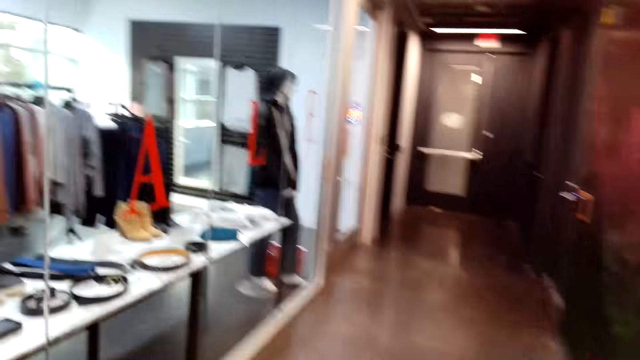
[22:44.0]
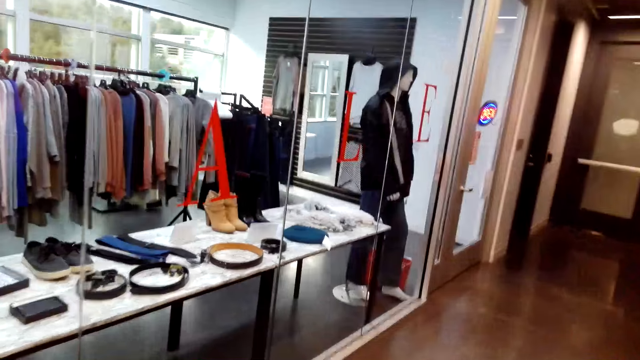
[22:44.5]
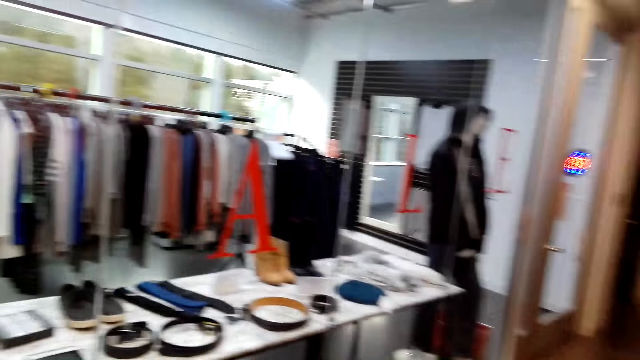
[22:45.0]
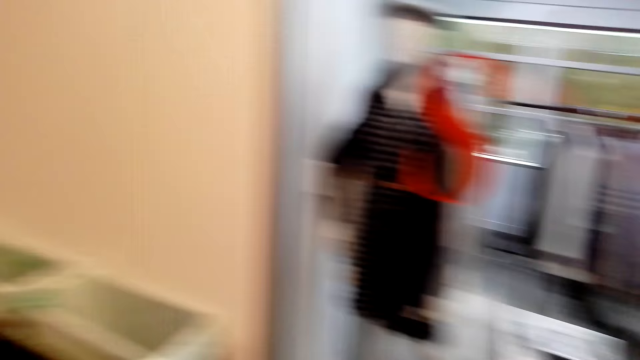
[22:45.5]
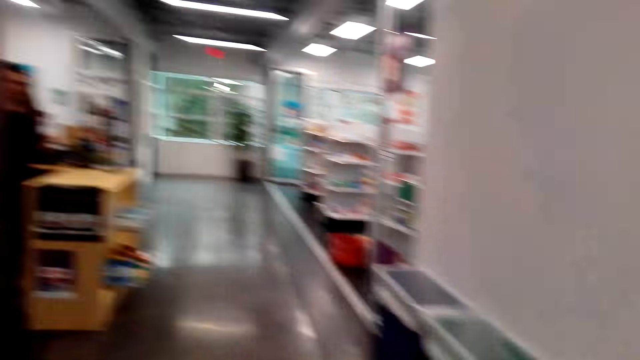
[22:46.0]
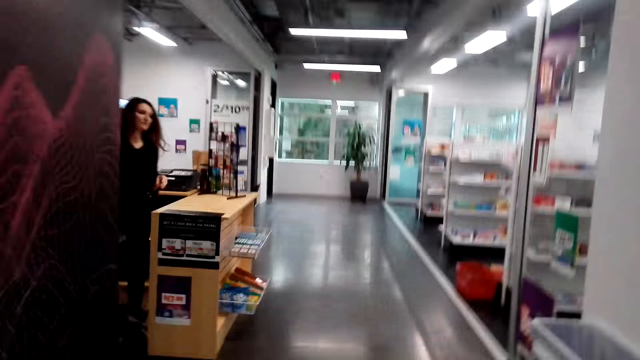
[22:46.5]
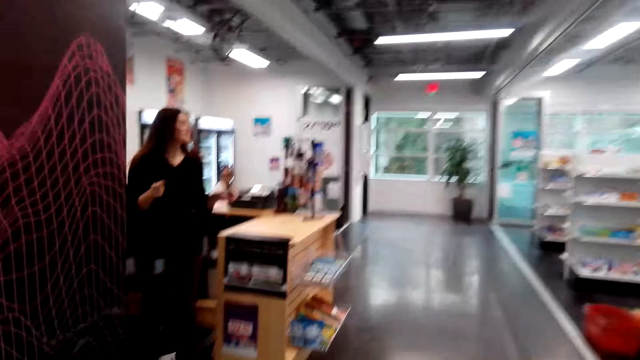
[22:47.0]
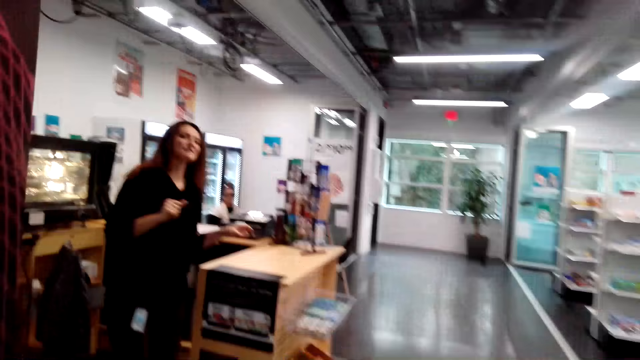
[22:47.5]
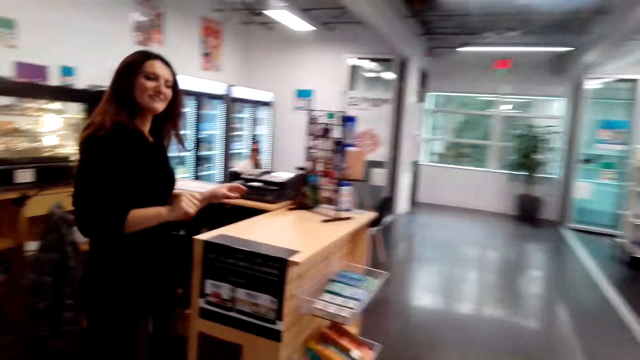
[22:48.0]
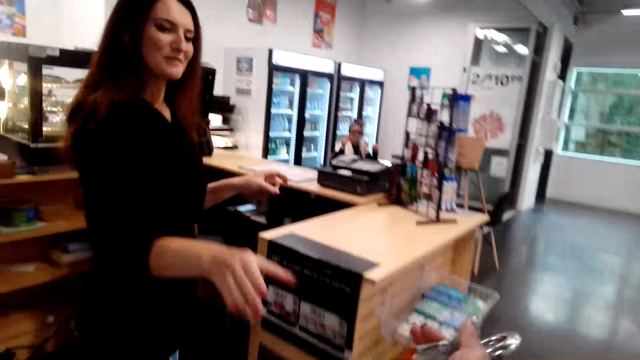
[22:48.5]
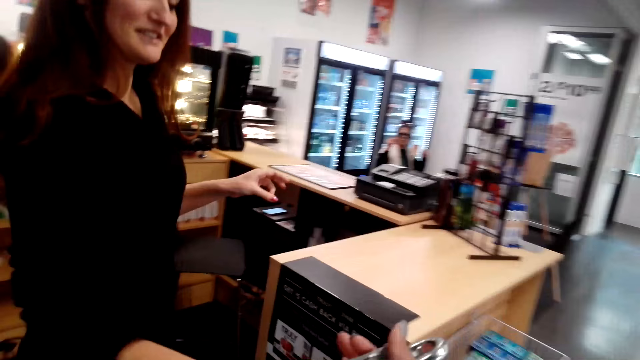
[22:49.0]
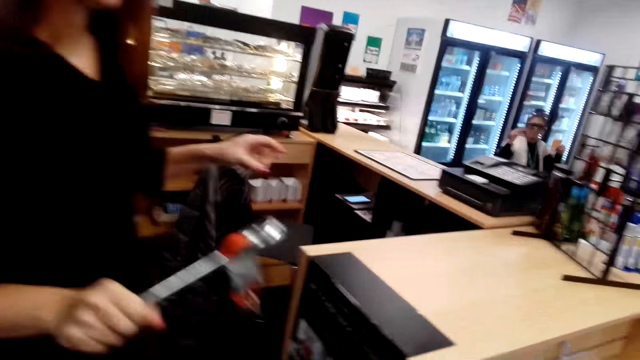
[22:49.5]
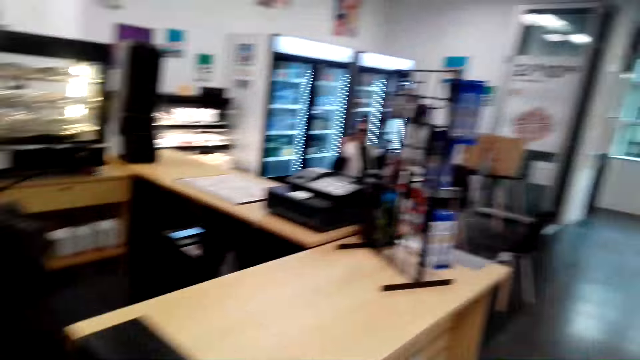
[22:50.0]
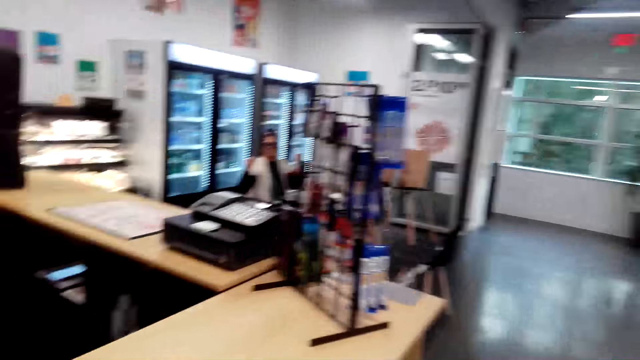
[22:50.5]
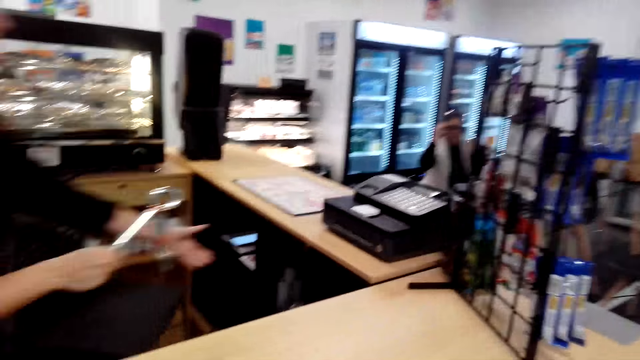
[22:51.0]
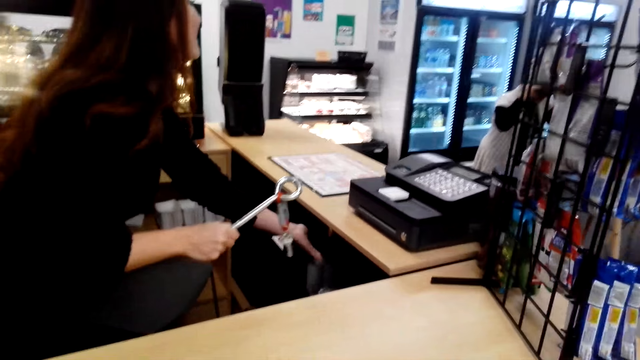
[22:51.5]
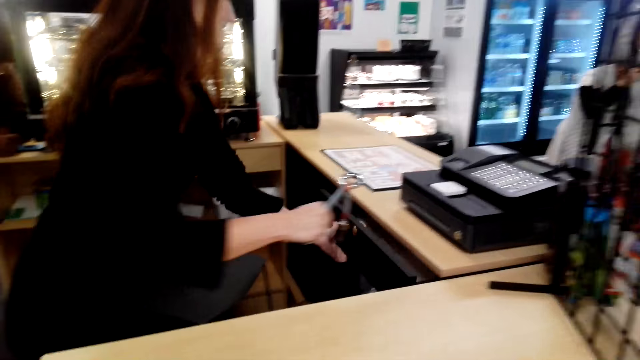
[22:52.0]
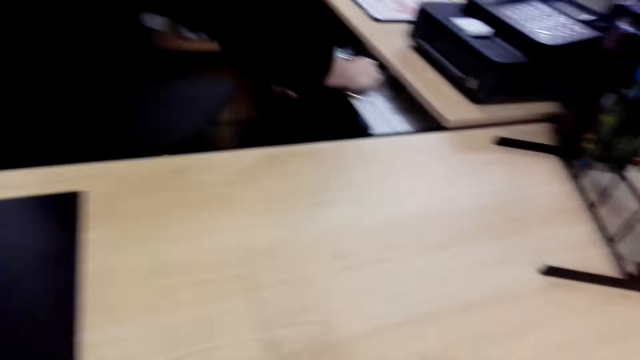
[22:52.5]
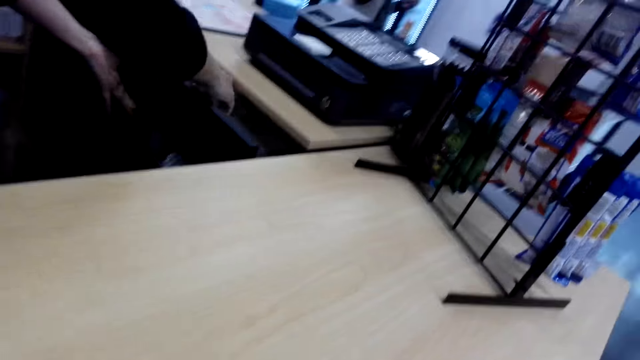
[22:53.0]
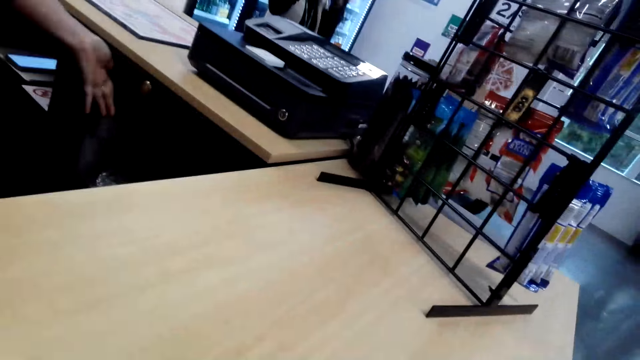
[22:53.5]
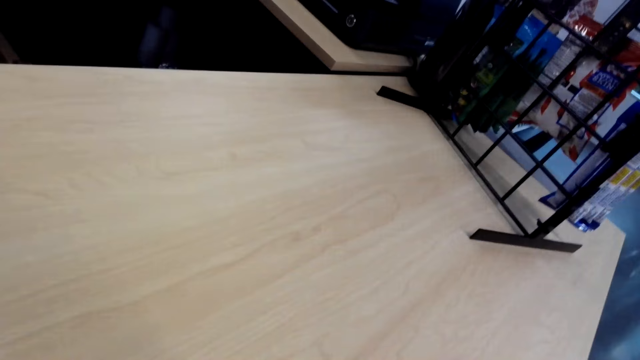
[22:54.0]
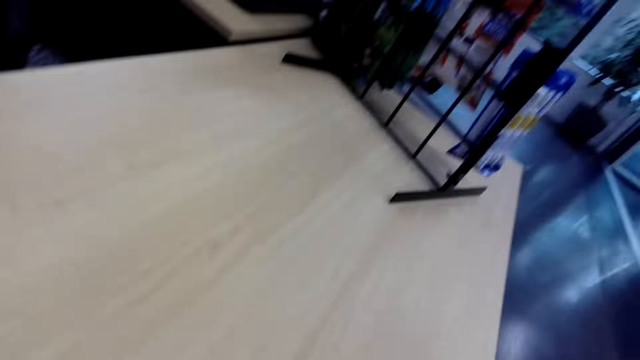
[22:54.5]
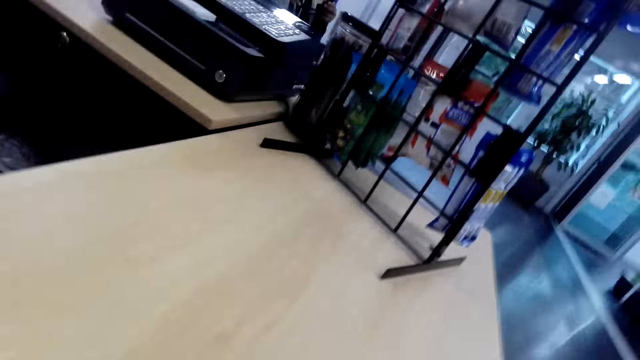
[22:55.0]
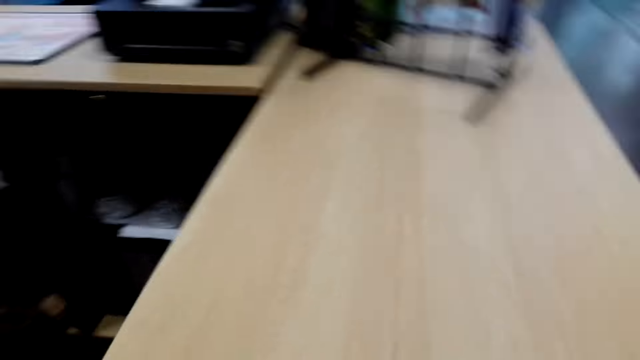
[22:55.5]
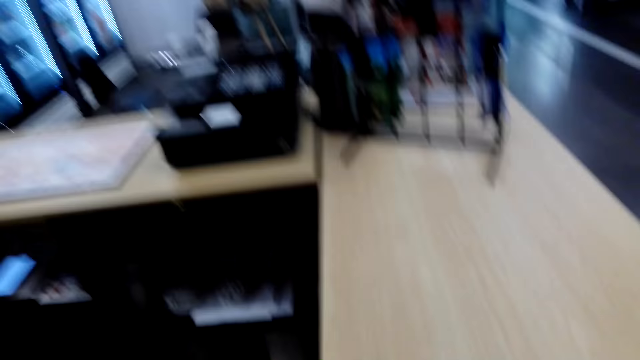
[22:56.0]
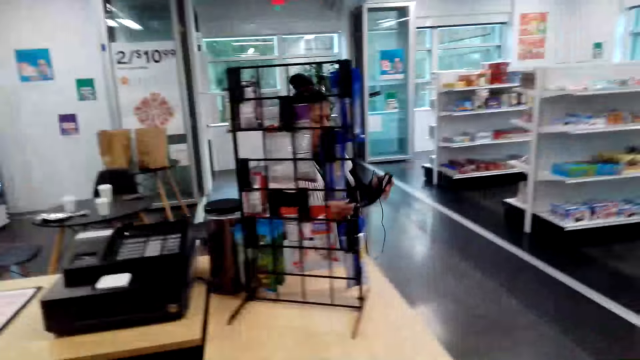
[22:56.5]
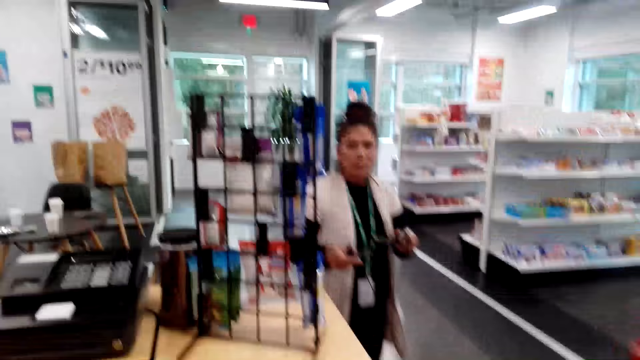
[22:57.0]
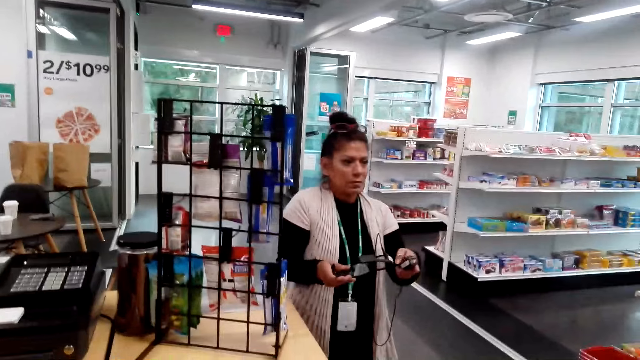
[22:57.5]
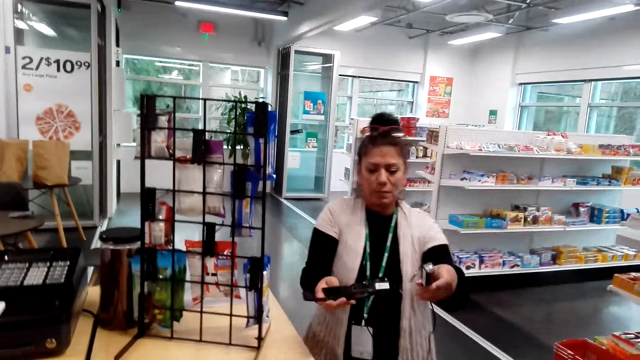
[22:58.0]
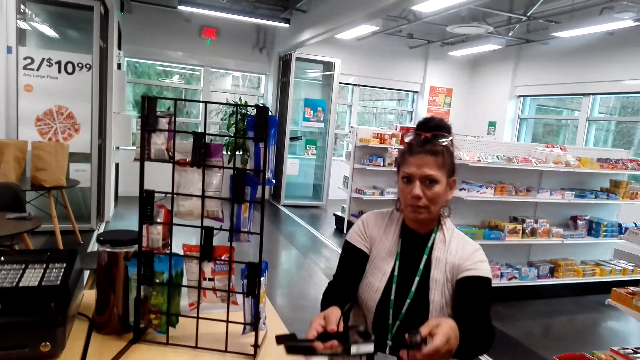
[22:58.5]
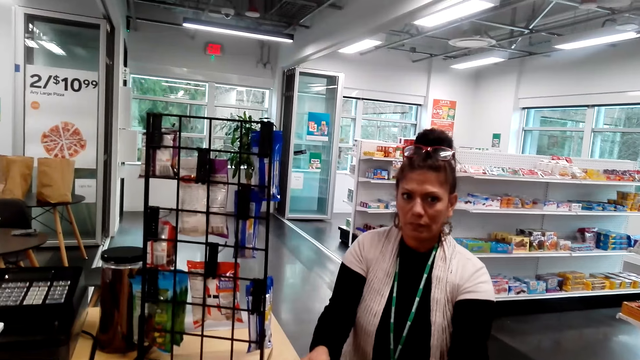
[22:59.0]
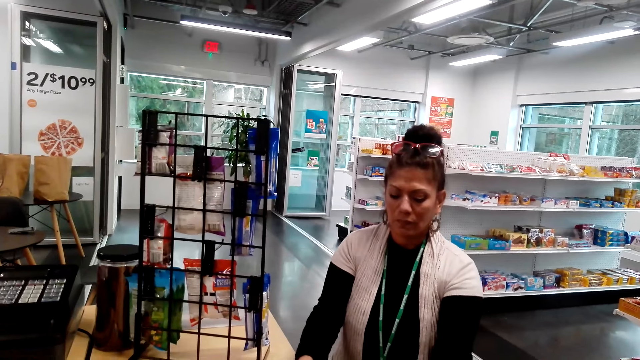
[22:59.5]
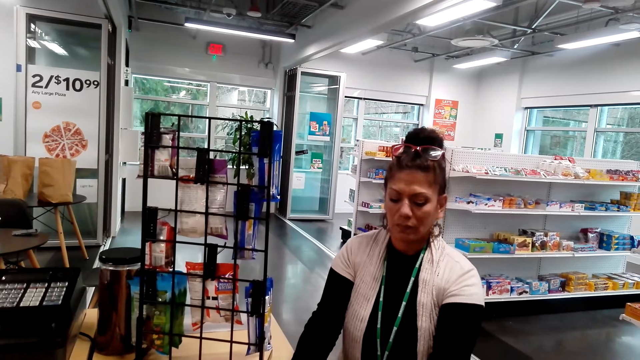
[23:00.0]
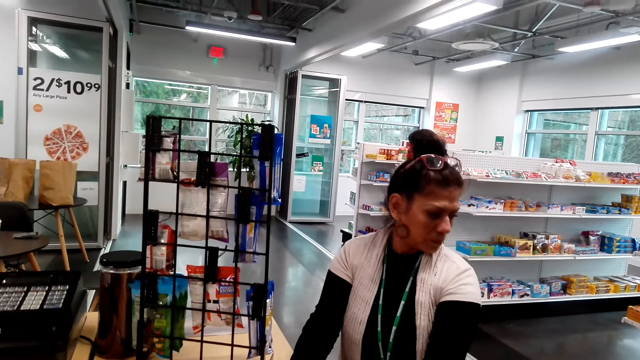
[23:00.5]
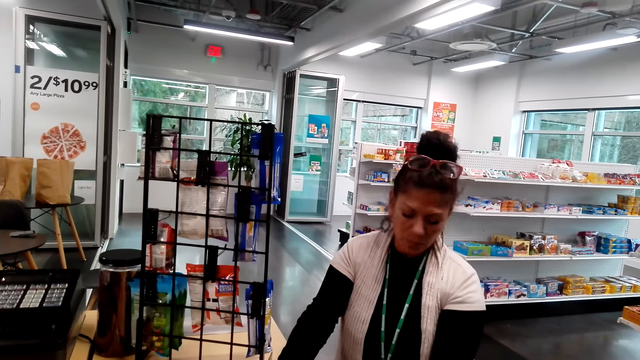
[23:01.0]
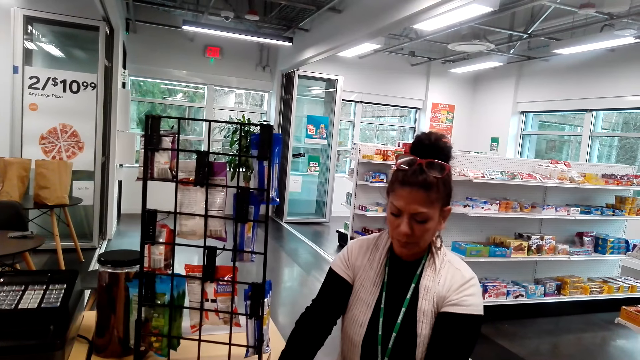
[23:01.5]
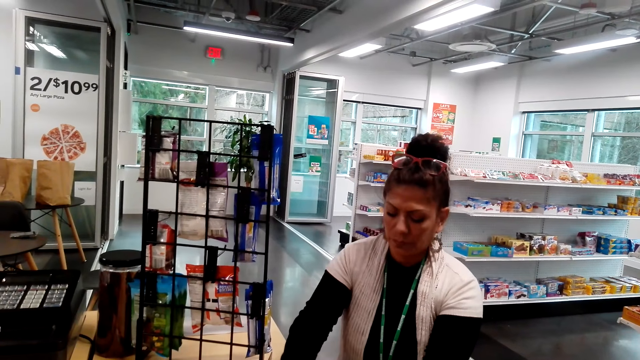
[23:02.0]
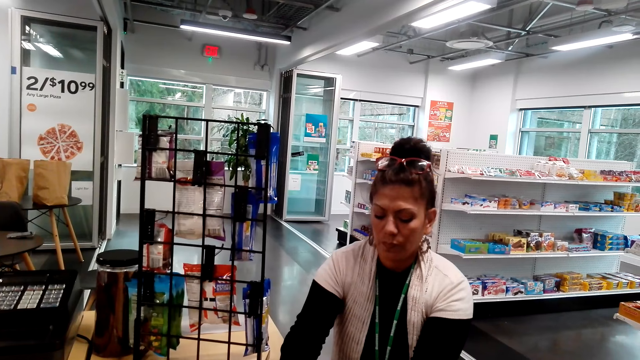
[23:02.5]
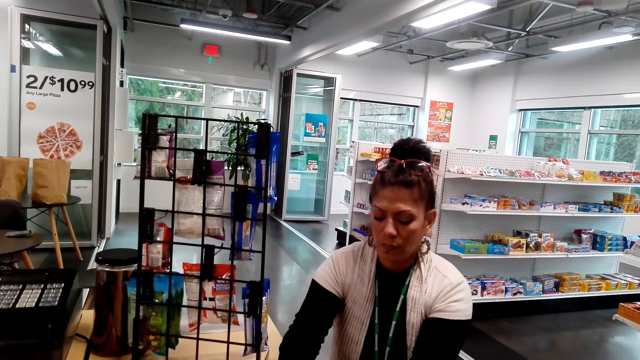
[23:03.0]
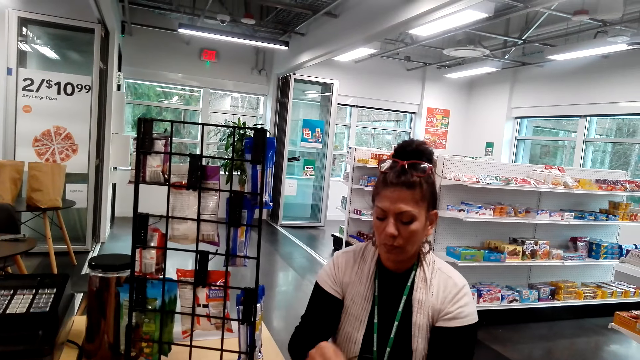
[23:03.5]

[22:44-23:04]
The camera wearer looks around. They hand back the keys to a woman. They walk. They look around. They look at another woman.
